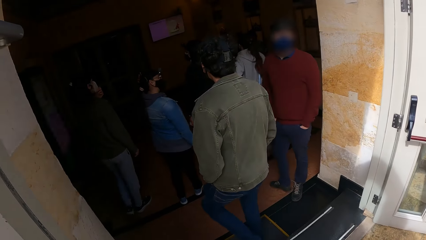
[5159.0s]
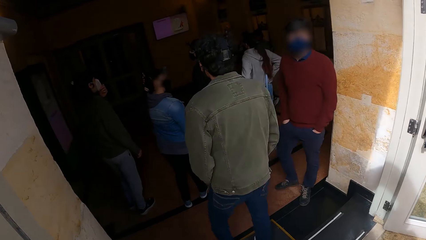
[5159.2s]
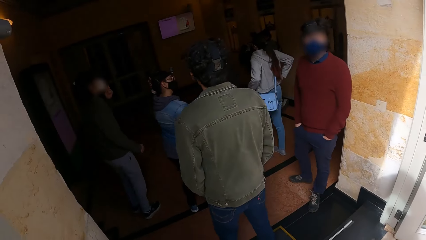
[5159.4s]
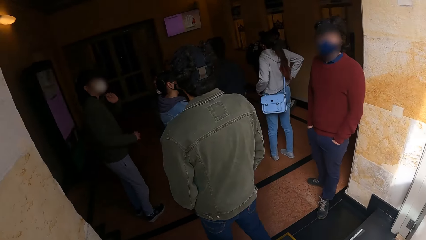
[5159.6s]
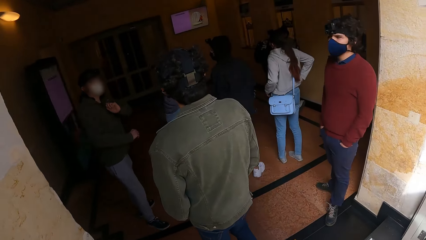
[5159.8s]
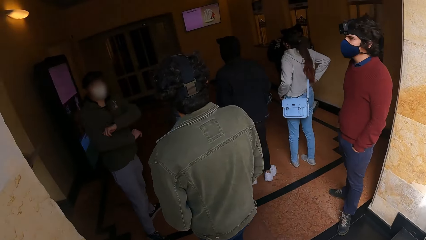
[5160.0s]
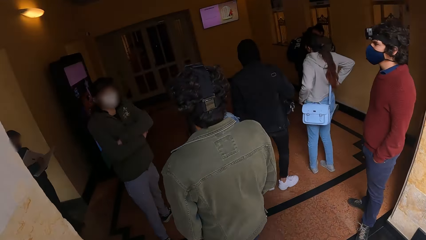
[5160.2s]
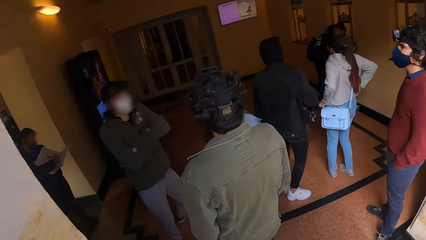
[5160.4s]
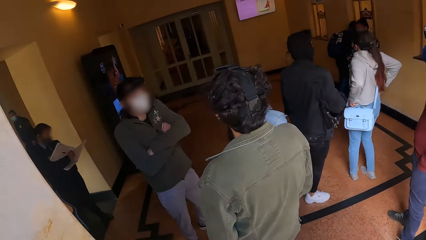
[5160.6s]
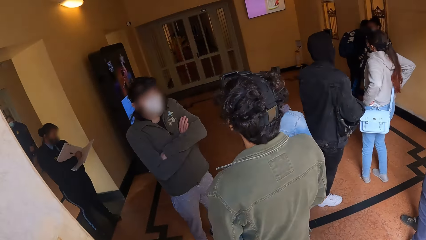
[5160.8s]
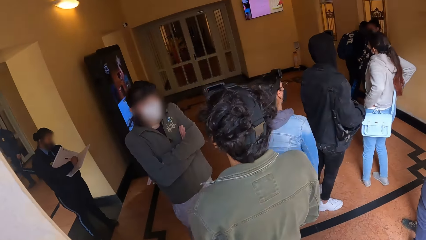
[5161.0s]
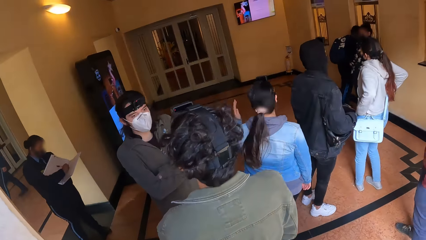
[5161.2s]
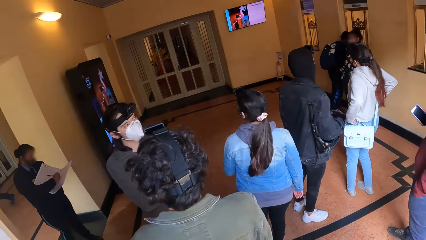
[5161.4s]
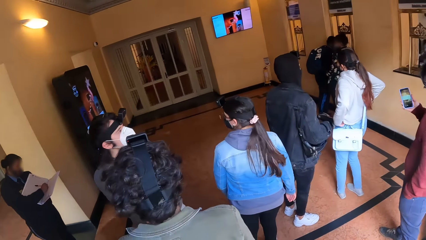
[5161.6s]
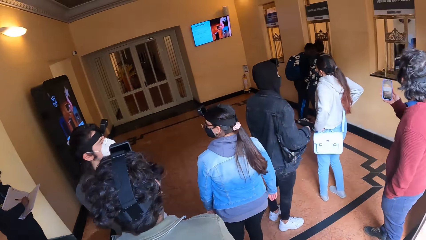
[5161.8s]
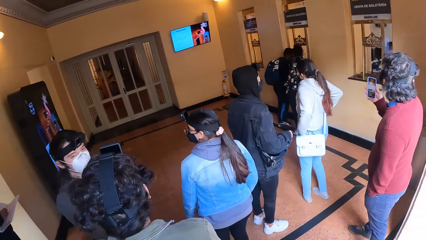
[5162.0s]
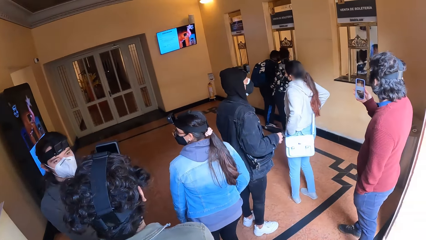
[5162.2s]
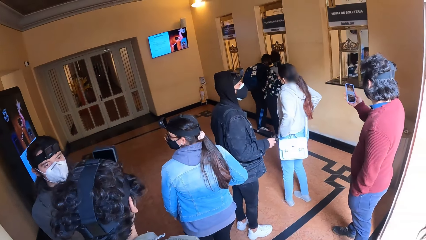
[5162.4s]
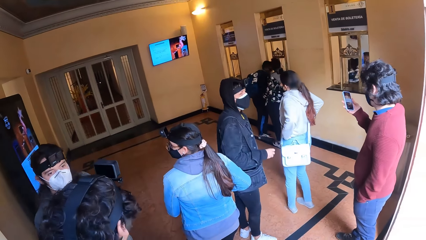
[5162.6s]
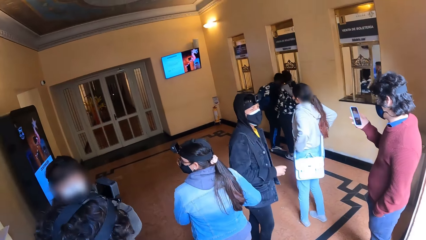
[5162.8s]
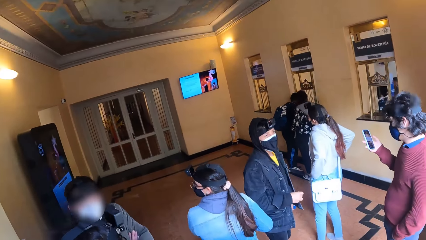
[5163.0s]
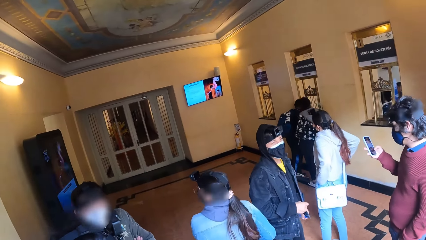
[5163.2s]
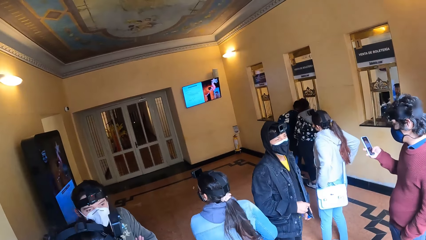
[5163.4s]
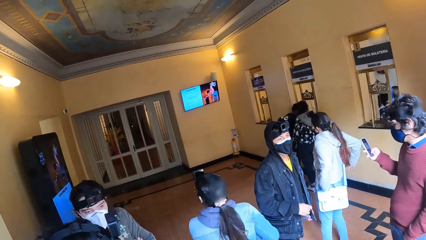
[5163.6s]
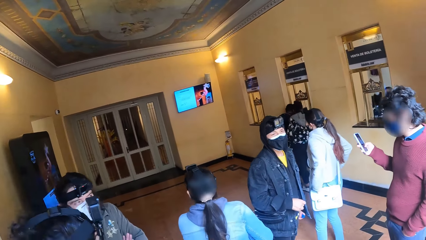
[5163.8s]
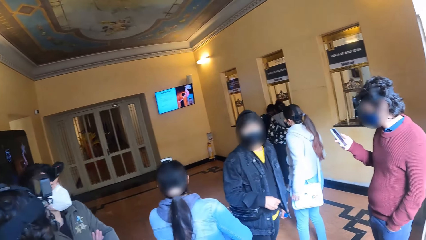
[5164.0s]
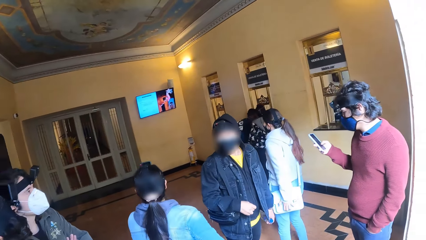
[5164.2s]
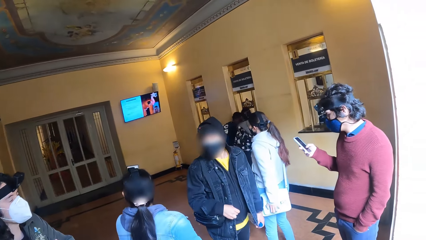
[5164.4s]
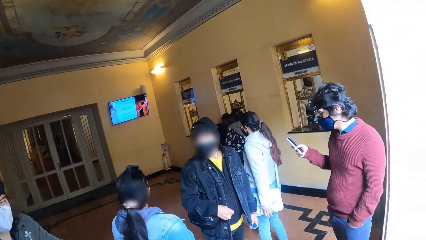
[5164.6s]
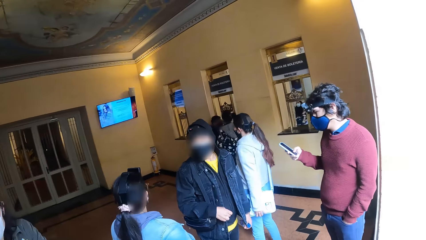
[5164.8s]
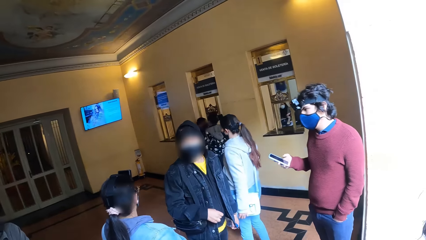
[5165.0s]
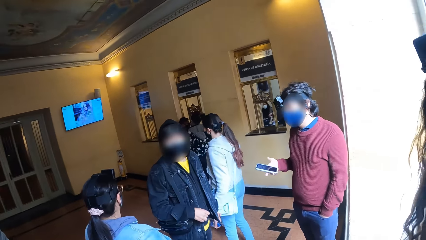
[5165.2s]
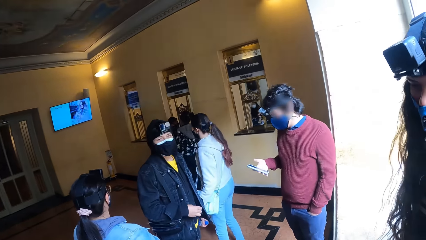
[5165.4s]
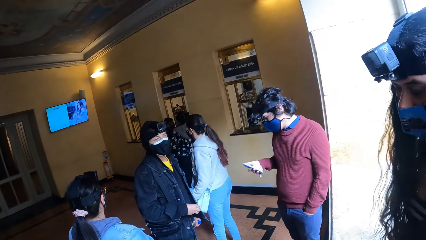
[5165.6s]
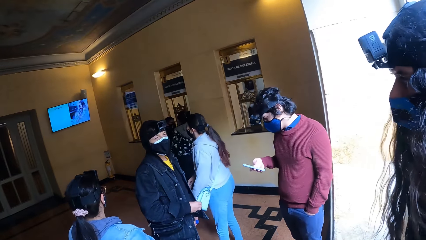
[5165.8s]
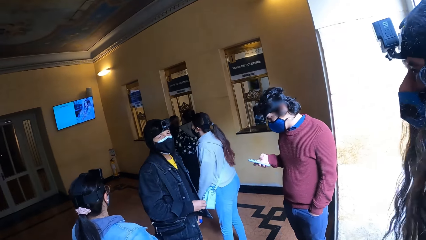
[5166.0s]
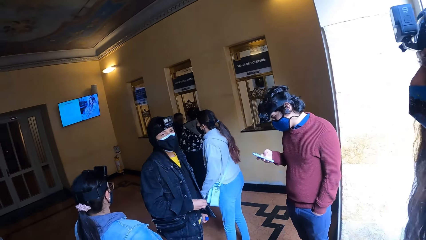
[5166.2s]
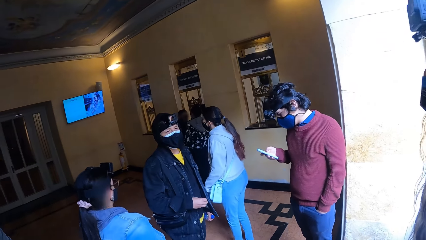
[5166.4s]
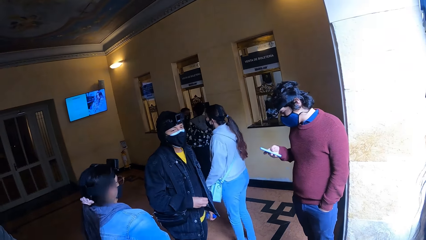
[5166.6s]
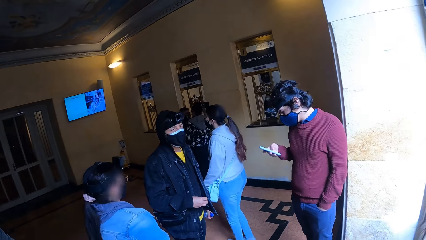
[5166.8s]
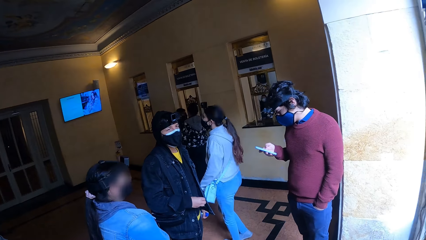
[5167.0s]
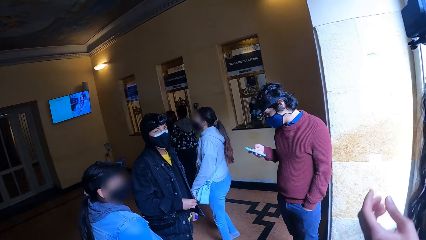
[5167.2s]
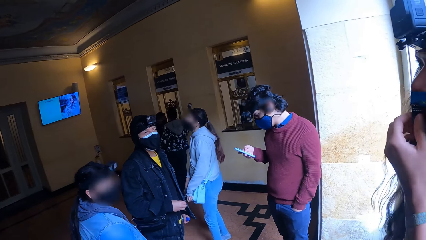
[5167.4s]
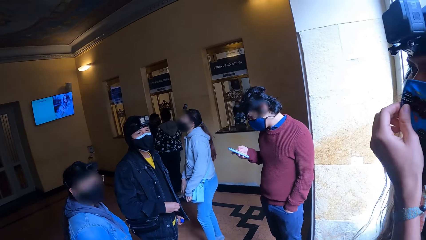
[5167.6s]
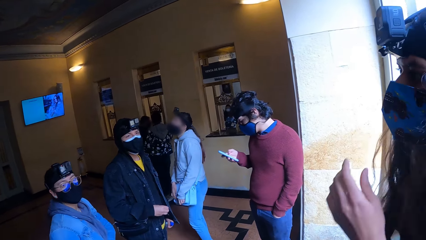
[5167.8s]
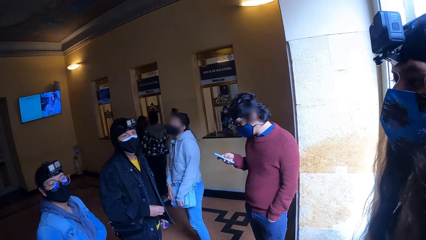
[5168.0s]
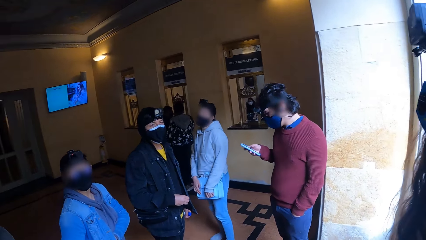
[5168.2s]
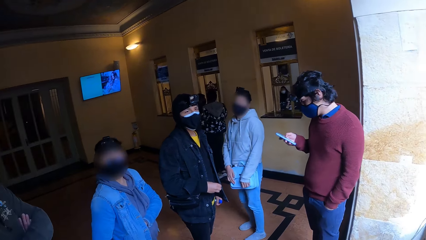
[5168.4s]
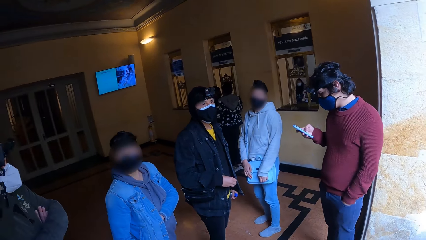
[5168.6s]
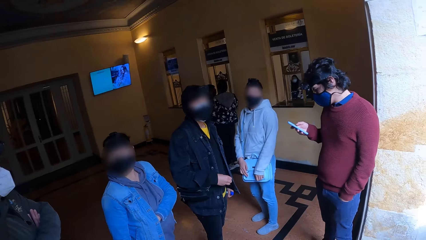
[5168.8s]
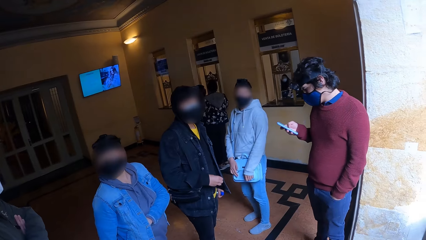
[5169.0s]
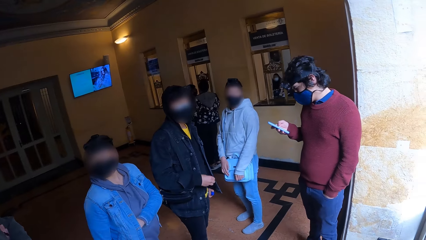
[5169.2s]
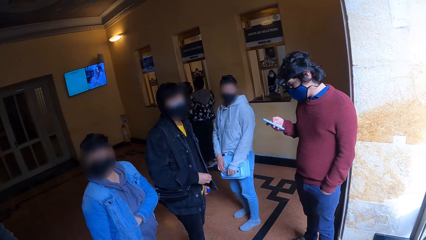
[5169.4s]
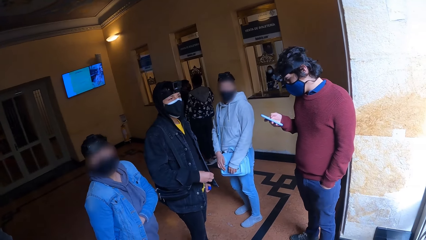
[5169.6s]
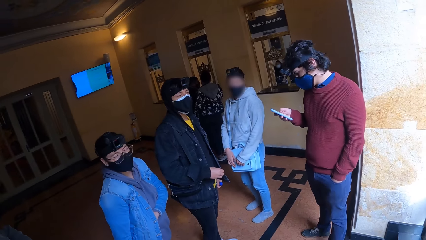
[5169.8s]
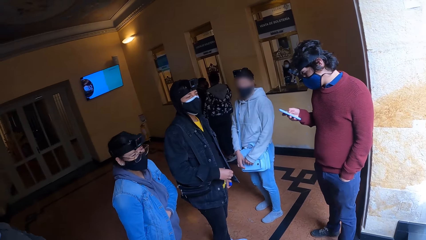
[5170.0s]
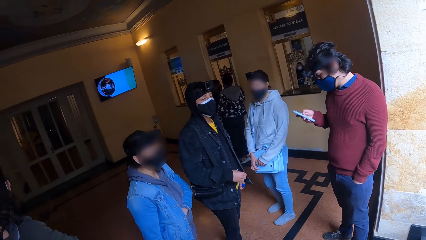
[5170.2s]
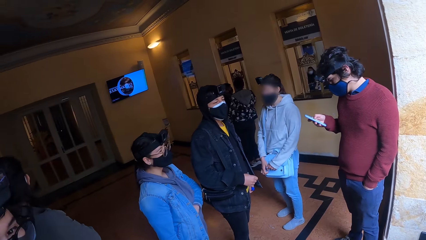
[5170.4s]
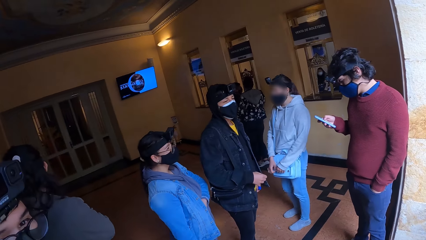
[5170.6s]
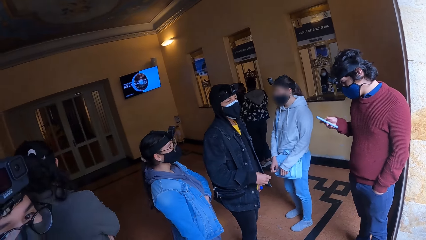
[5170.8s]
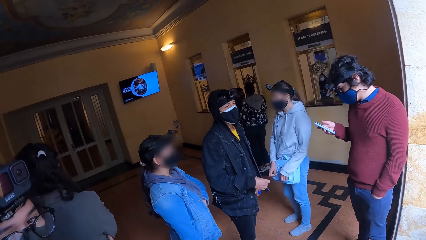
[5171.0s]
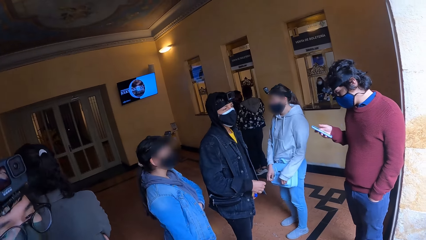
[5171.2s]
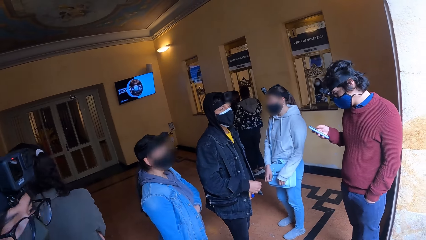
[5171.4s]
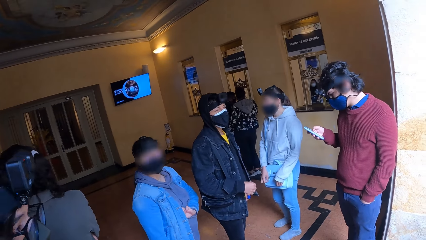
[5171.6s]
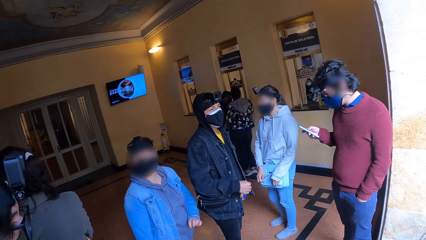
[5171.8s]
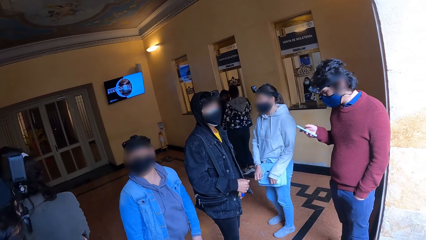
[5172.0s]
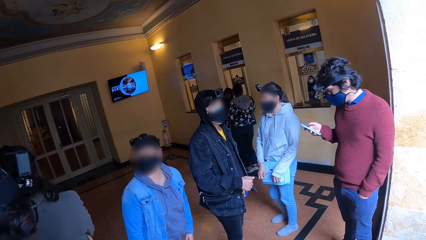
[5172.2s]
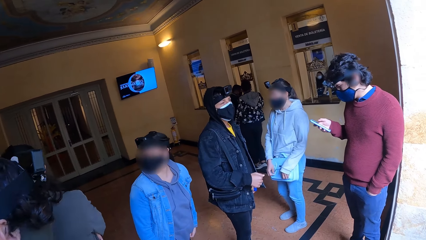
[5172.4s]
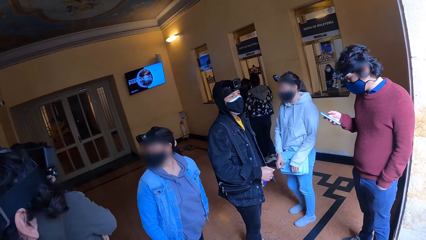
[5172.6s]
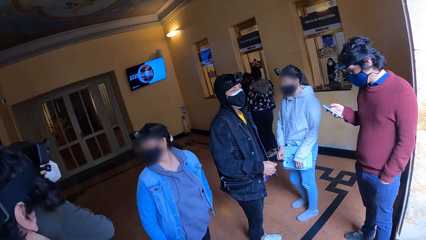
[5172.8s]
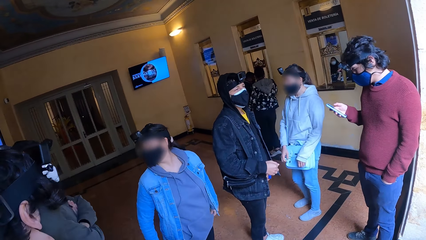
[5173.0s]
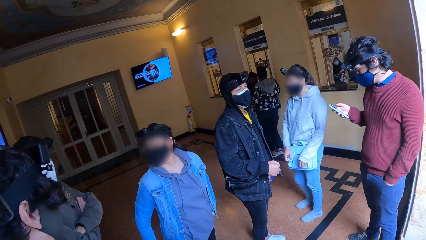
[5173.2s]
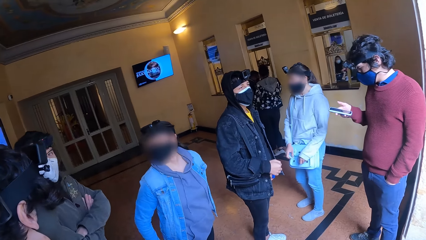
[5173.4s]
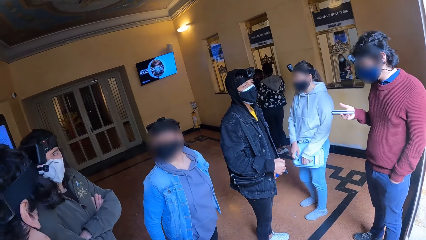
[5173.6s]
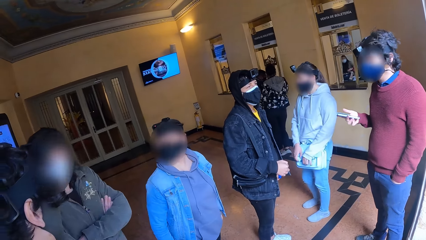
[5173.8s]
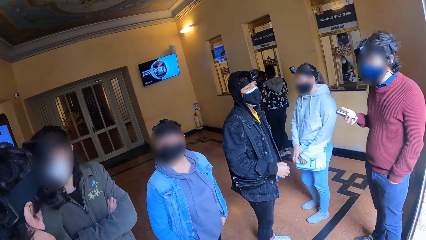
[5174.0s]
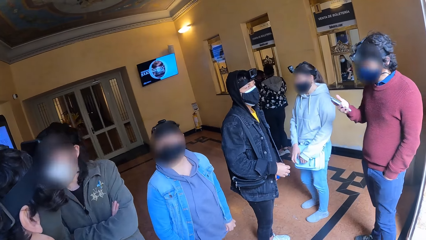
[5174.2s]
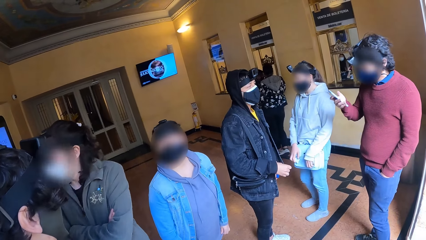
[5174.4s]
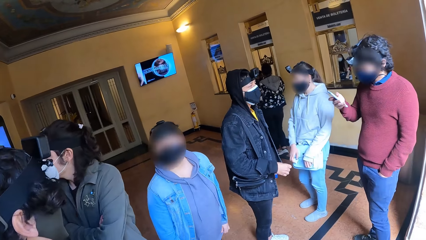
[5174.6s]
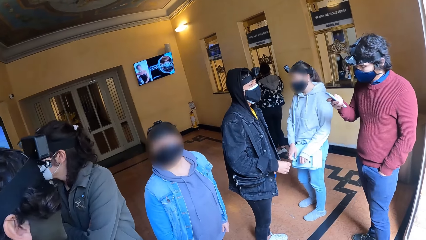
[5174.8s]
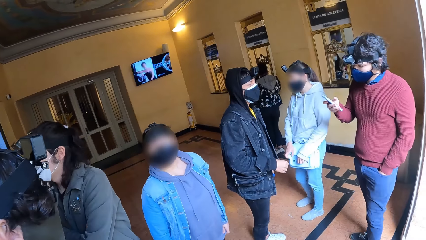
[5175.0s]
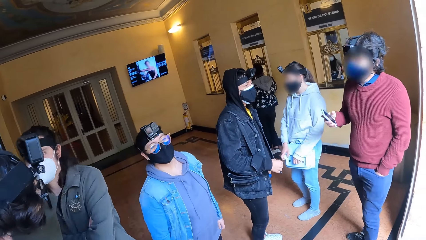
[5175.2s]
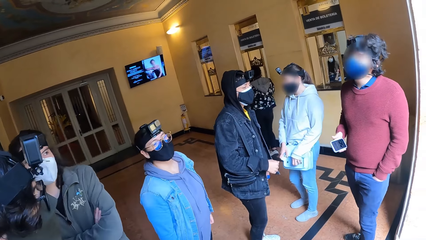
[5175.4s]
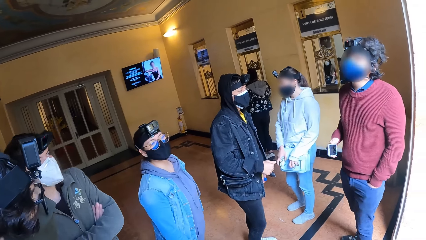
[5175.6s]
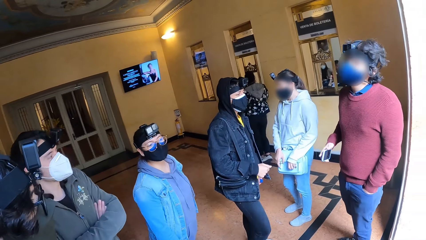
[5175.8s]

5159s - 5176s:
The camera wearer walks in a room. They look around. They look around again.
